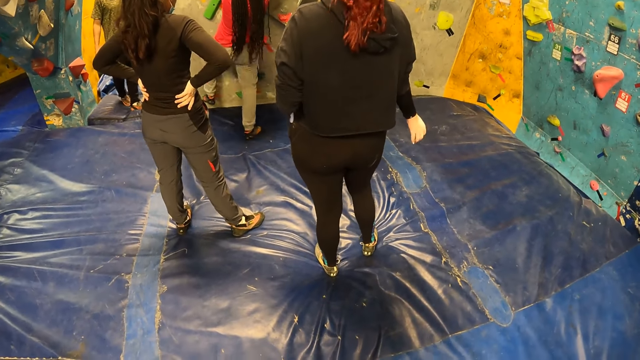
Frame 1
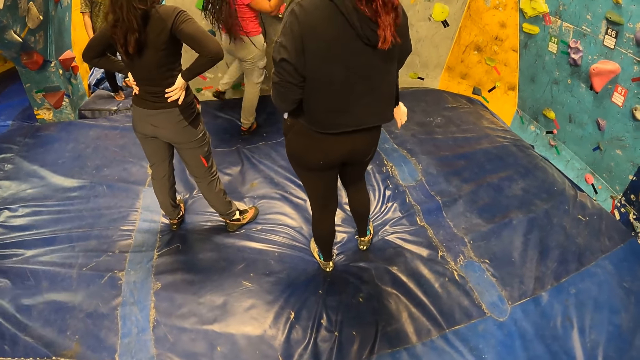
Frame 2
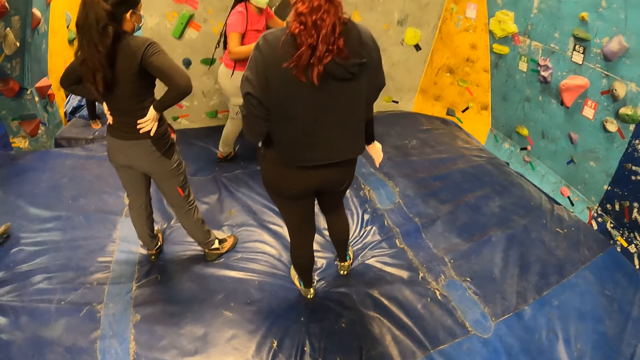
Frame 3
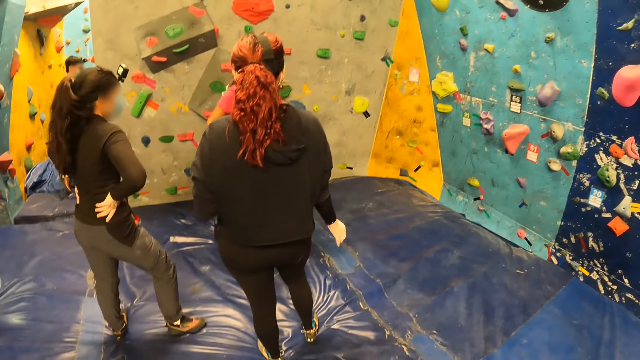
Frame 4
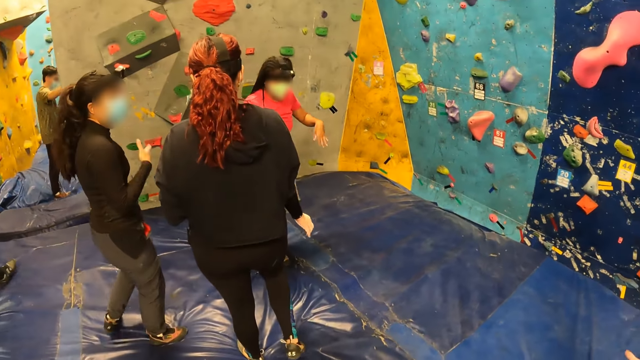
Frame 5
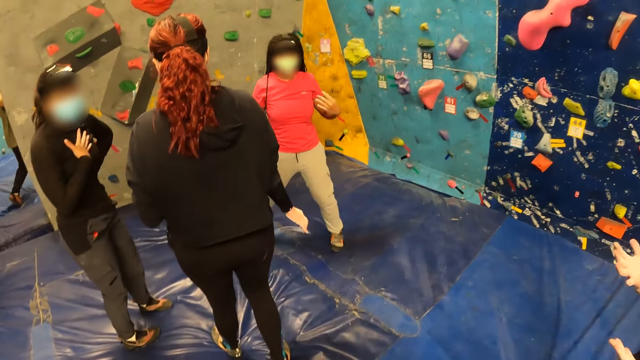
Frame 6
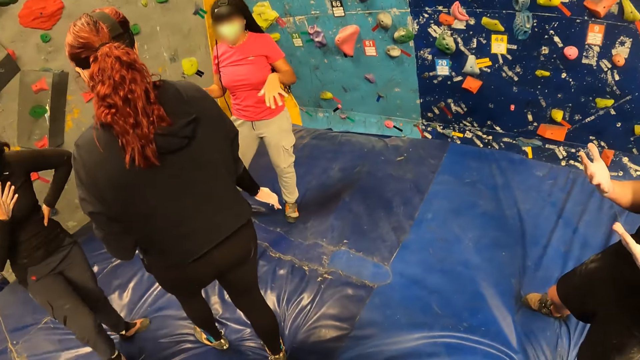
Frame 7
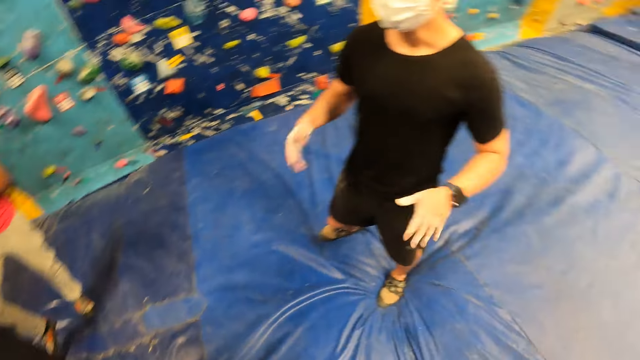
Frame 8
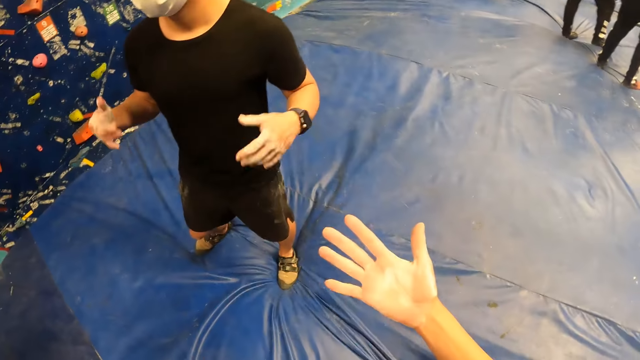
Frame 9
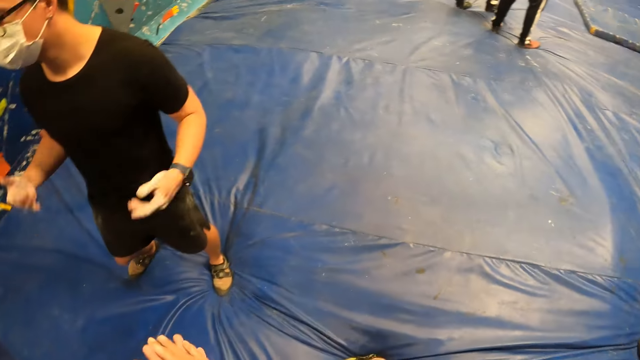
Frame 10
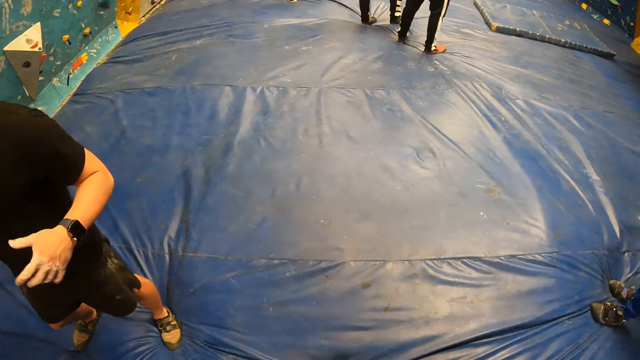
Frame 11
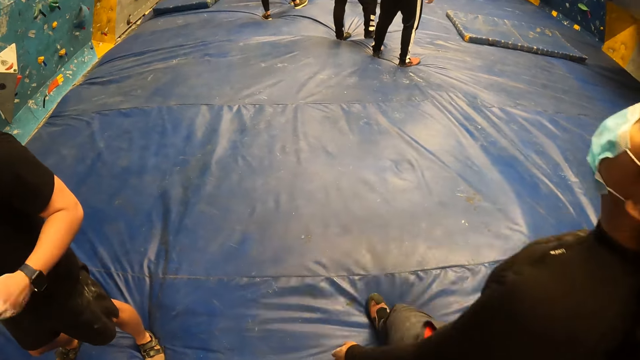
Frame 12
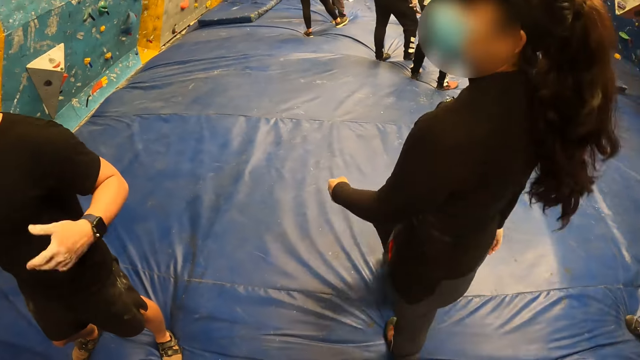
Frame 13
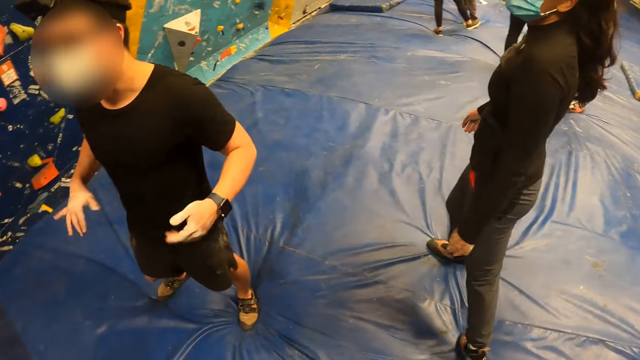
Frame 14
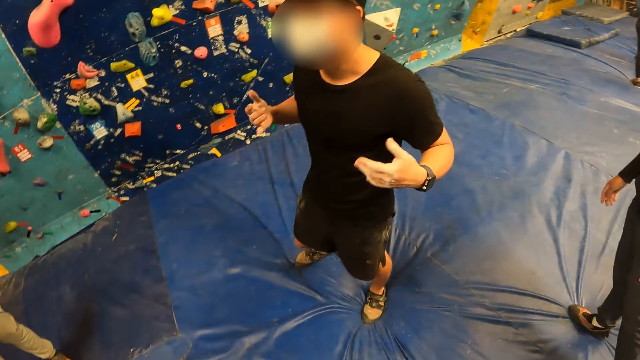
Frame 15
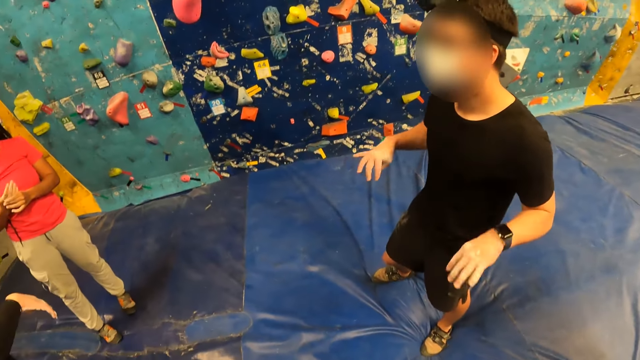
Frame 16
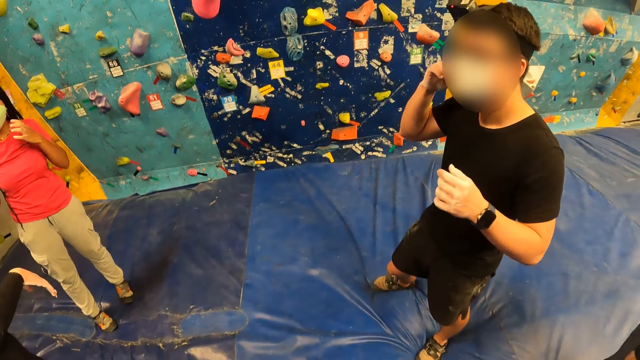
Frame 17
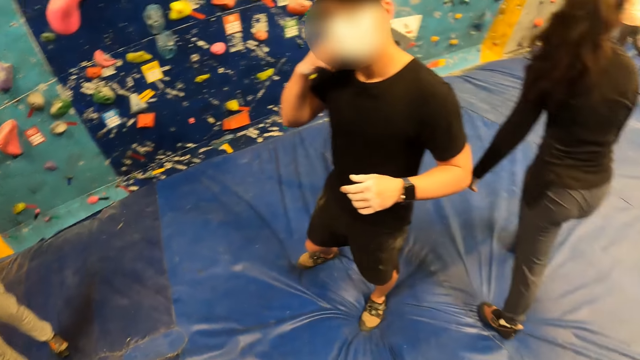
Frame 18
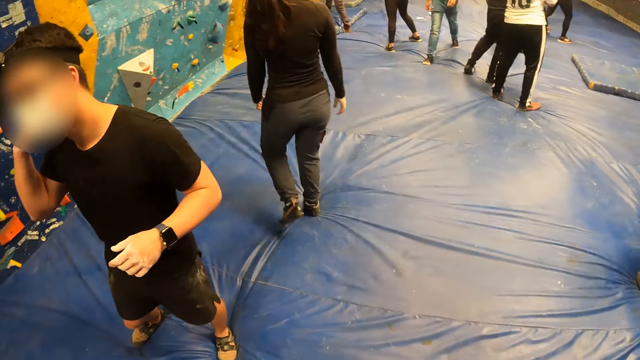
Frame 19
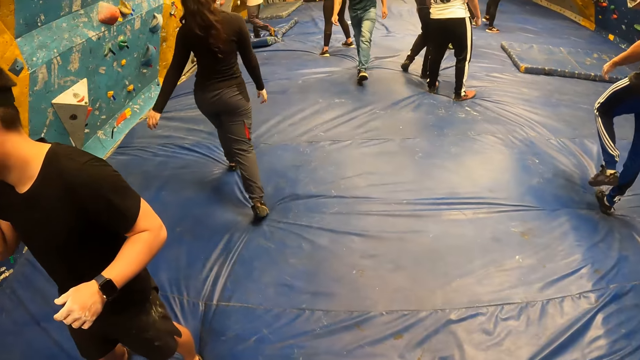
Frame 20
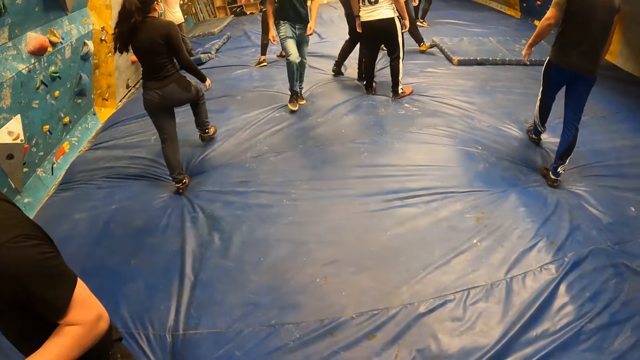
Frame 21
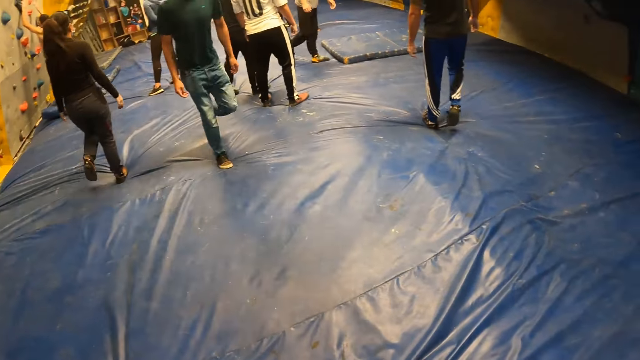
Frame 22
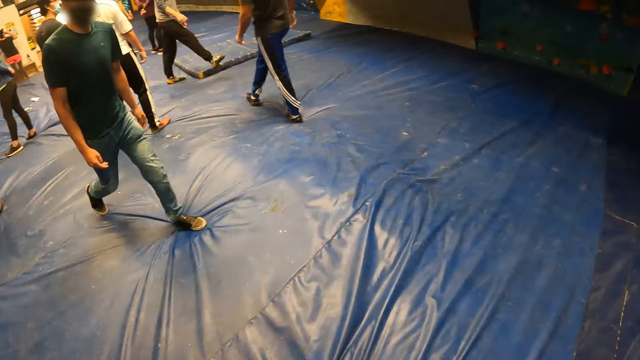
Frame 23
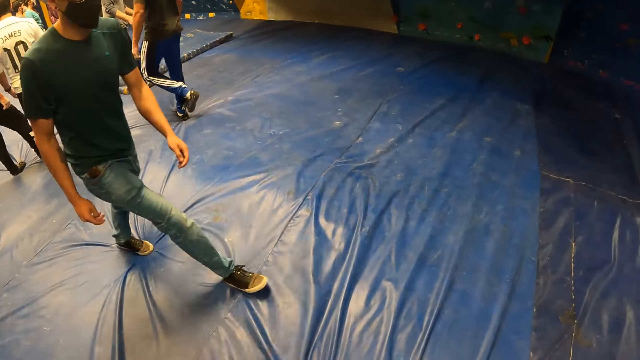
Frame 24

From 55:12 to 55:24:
A woman moves around and shakes both hands. A man stares at the palms of his hands and shakes both hands. The camera wearer shakes hands. The man shakes hands. A person walks around. The man shakes hands. The man adjusts his facemask with his right hand. The person moves around. Another person walks around.

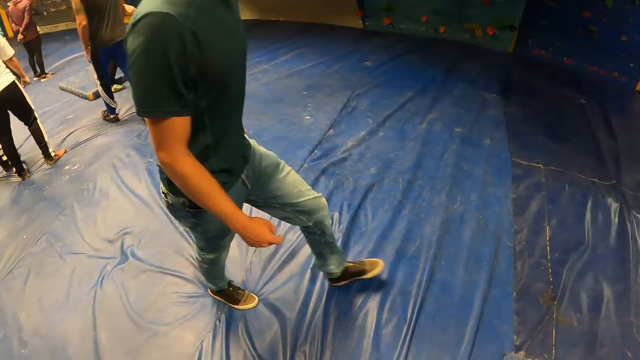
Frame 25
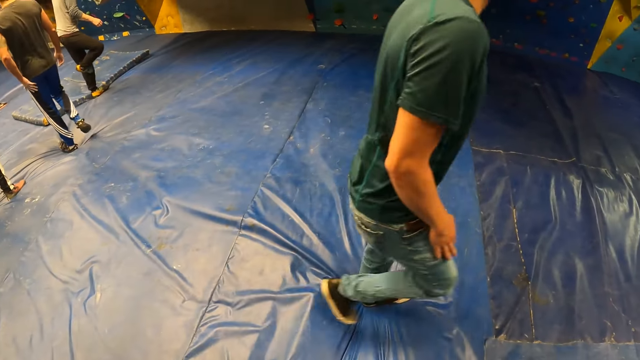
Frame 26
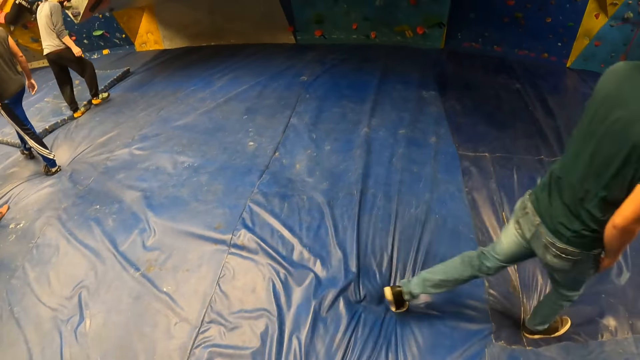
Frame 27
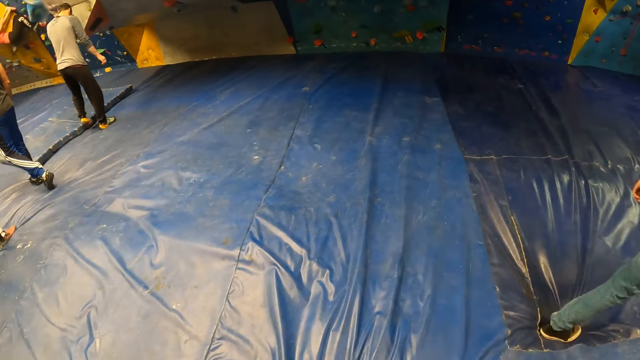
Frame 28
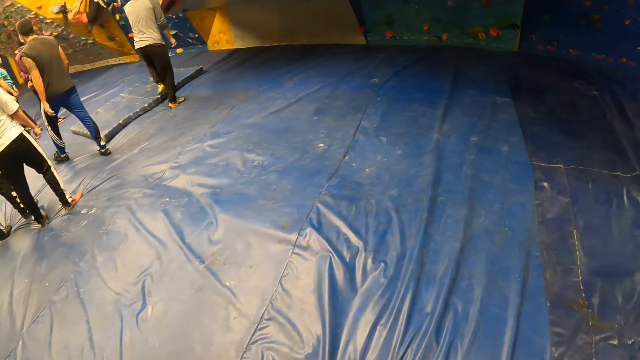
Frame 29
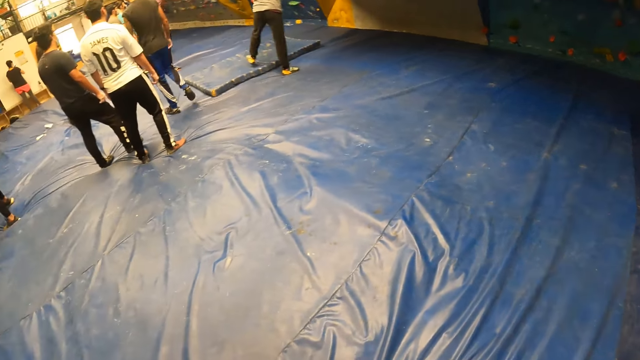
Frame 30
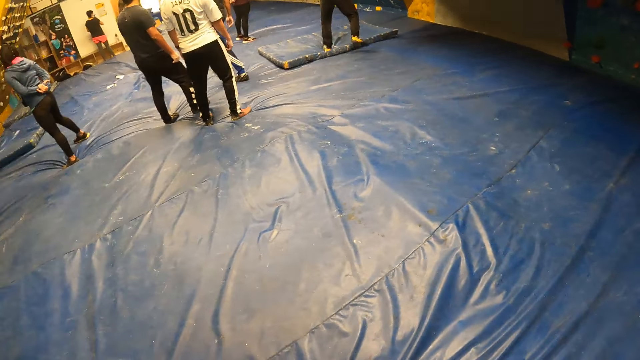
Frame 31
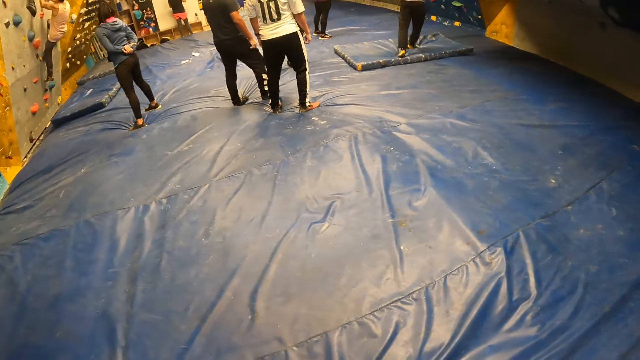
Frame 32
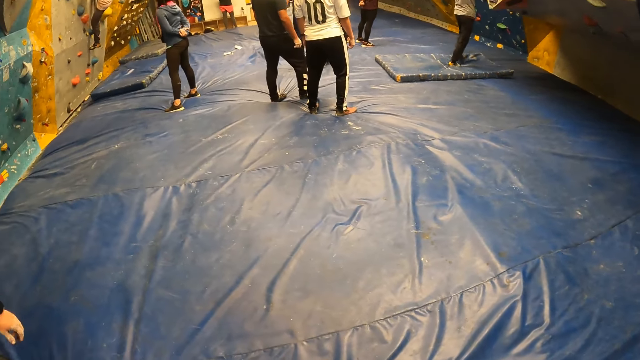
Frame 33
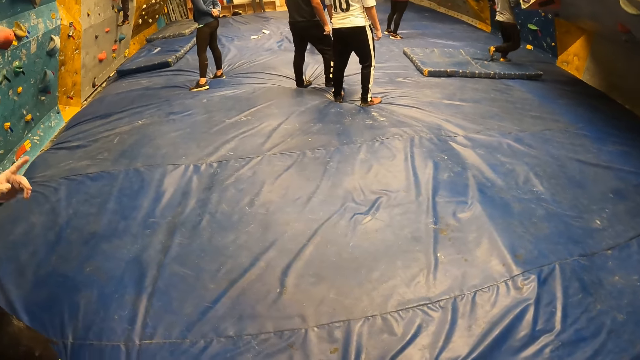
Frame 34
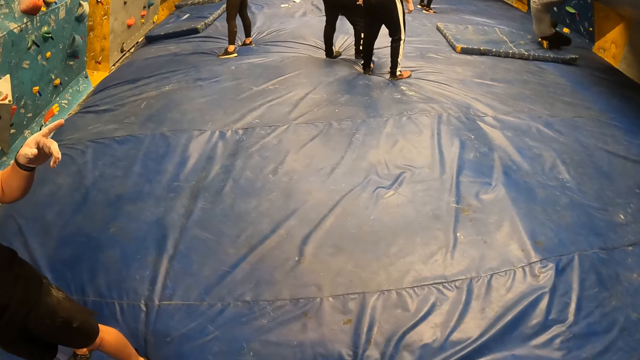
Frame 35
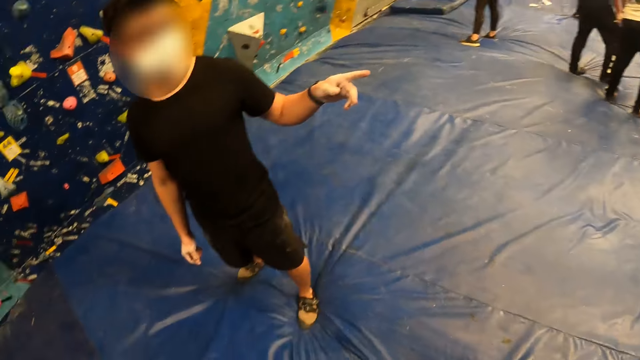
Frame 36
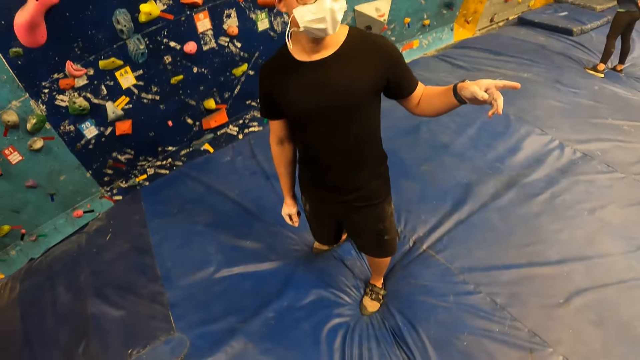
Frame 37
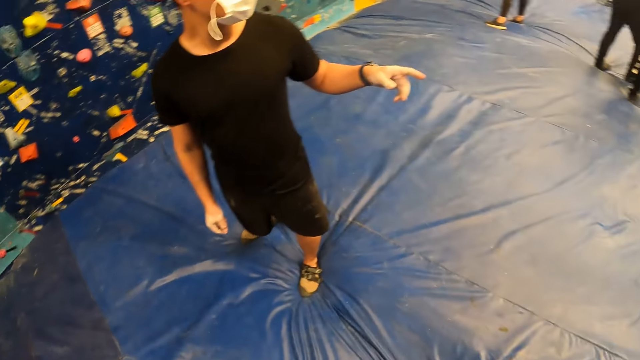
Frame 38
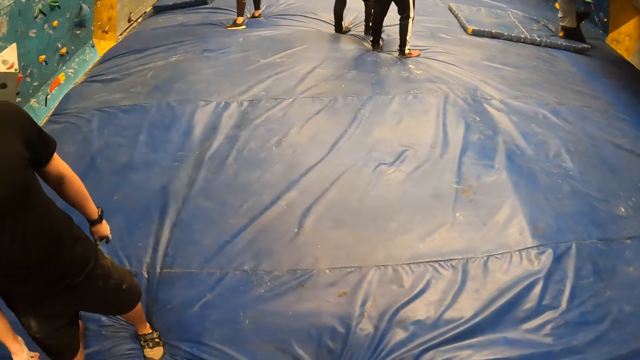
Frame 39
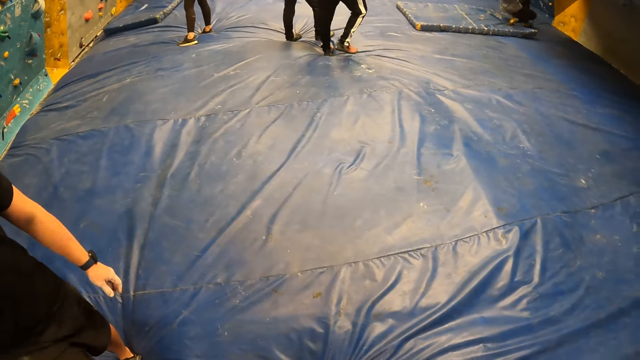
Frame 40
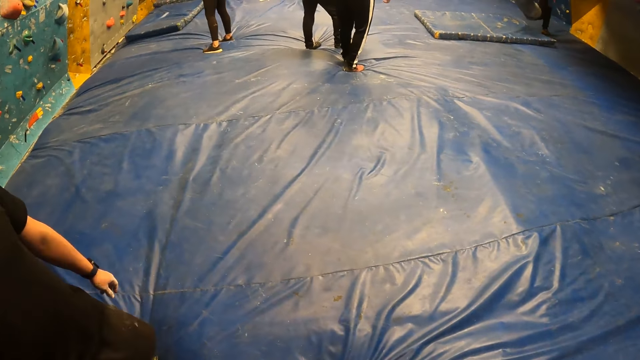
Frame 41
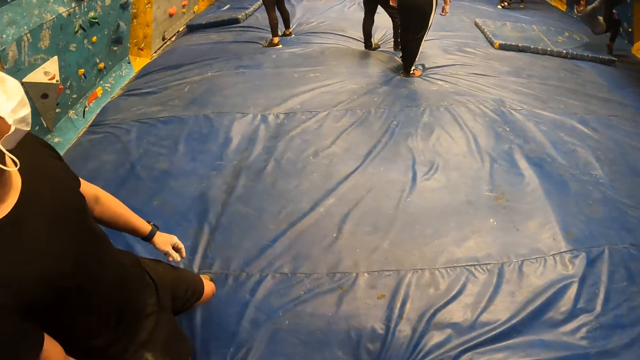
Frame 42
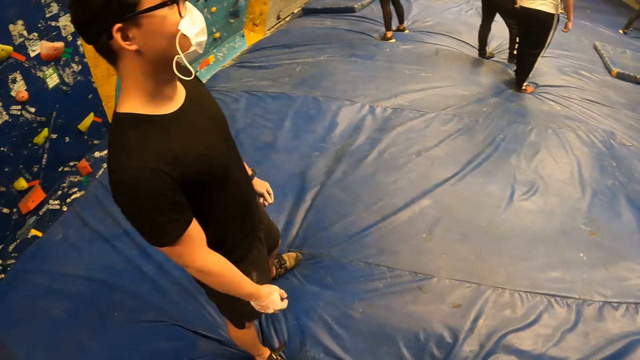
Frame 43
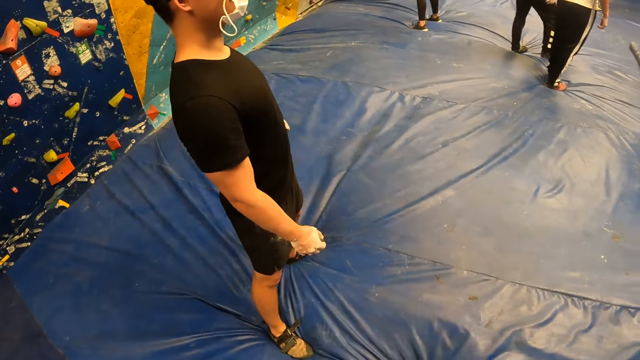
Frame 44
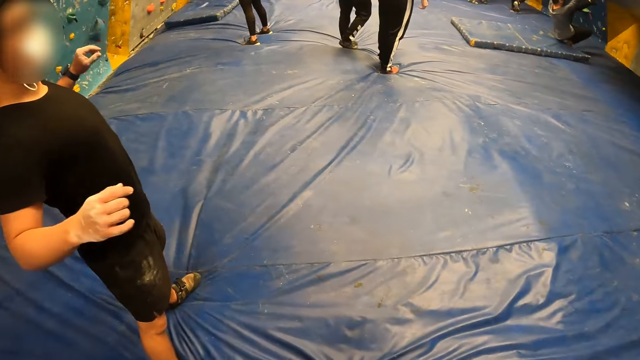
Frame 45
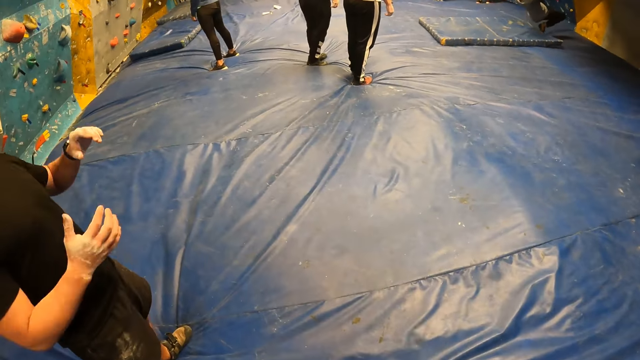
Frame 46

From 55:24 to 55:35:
A person walks around. Another person lifts the leg. Another person walks around. The first person walks around. The second person walks around. A man points his left hand to a wall. The second person sits down. The camera wearer looks around. The man stares around, moves a hand, moves around, raises both hands, and stretches the shoulders.
